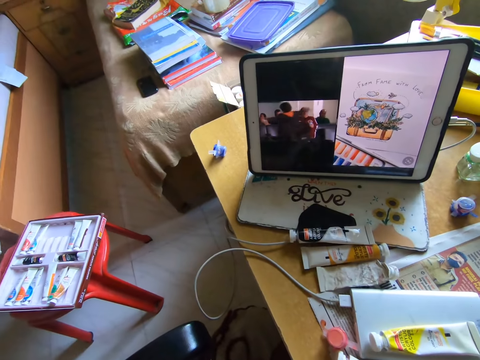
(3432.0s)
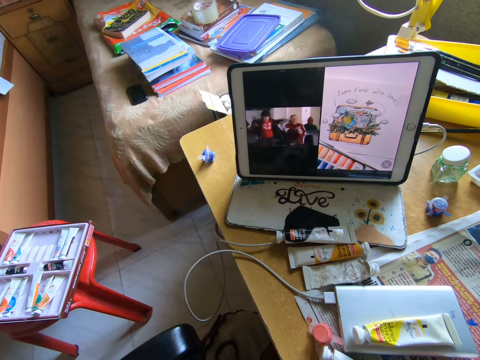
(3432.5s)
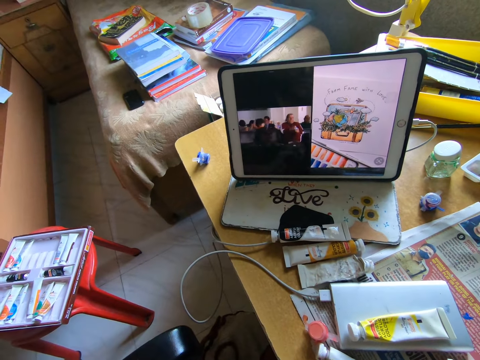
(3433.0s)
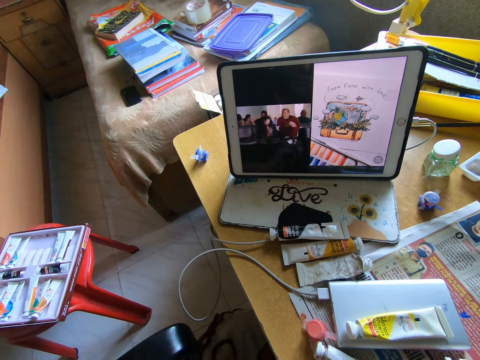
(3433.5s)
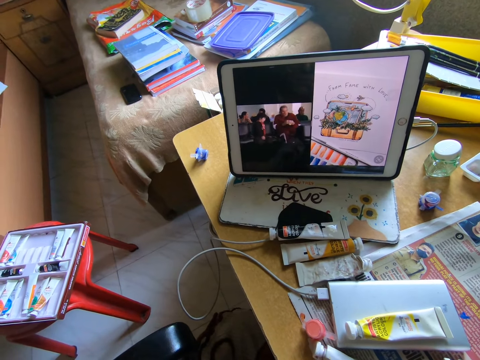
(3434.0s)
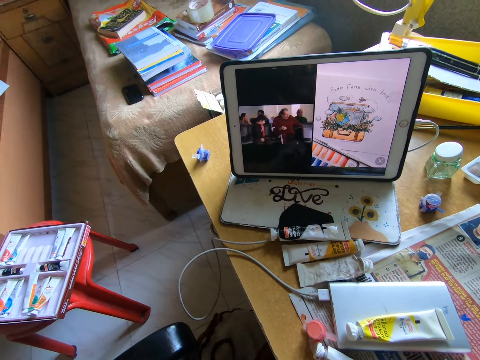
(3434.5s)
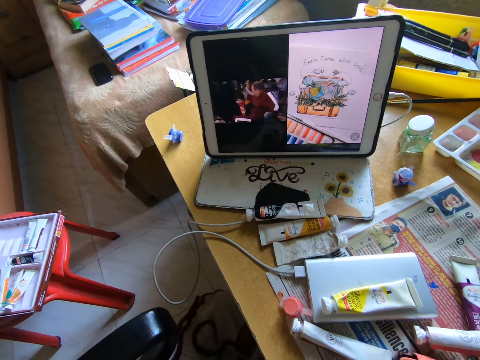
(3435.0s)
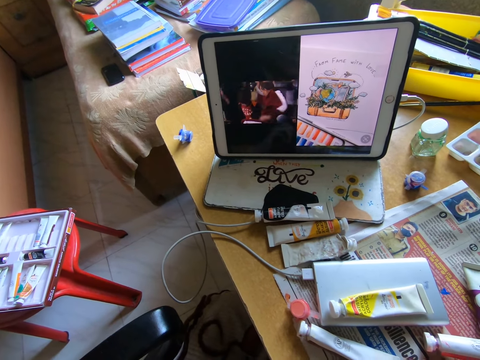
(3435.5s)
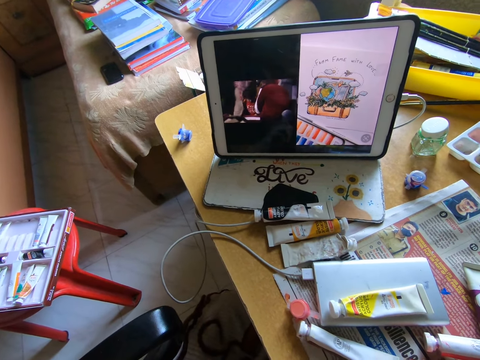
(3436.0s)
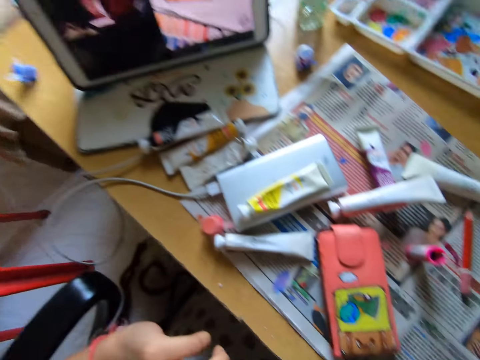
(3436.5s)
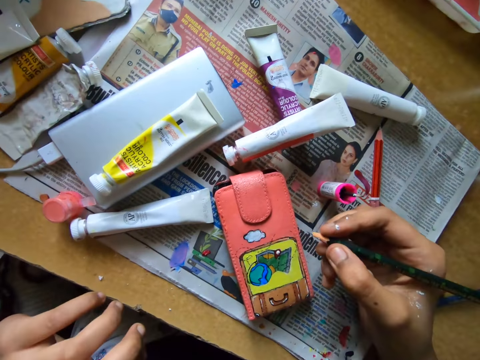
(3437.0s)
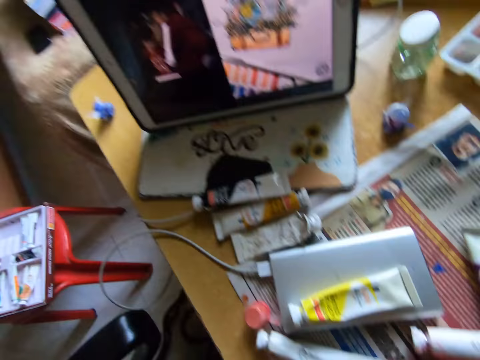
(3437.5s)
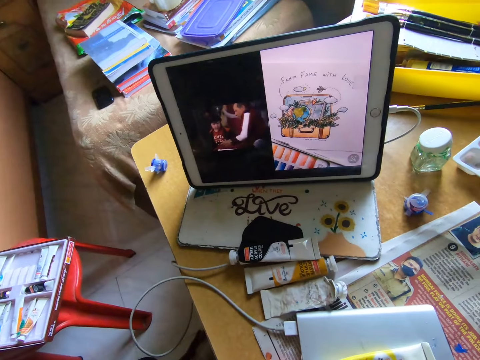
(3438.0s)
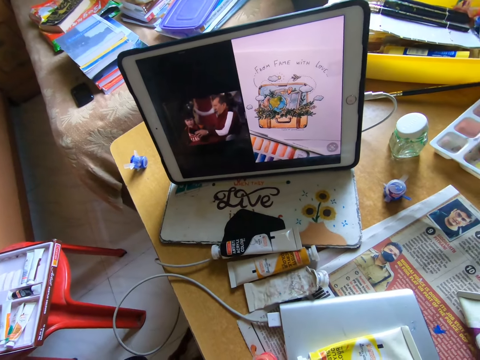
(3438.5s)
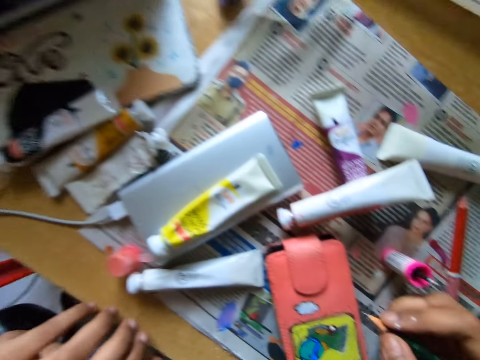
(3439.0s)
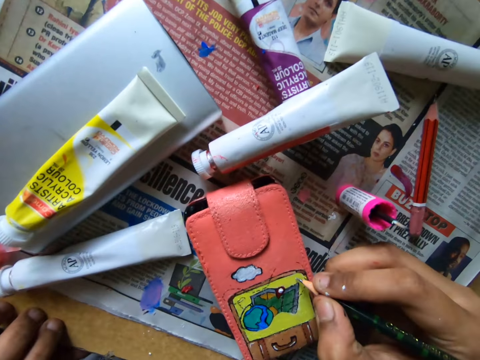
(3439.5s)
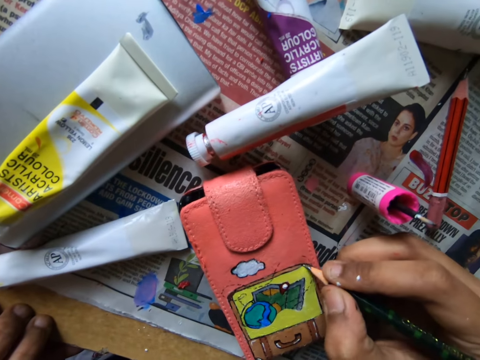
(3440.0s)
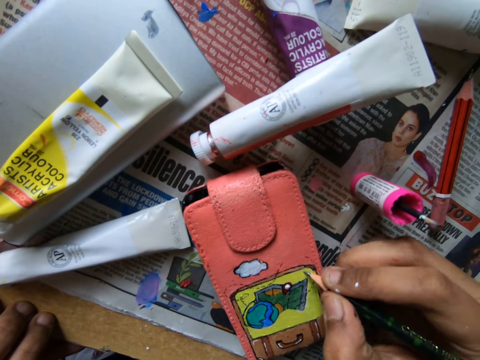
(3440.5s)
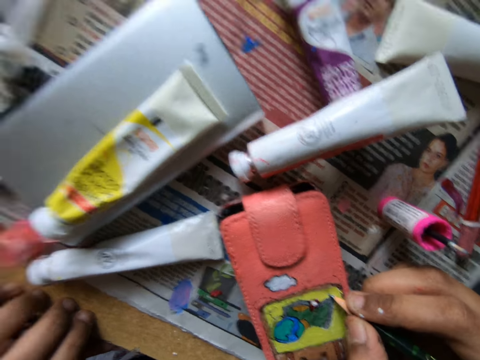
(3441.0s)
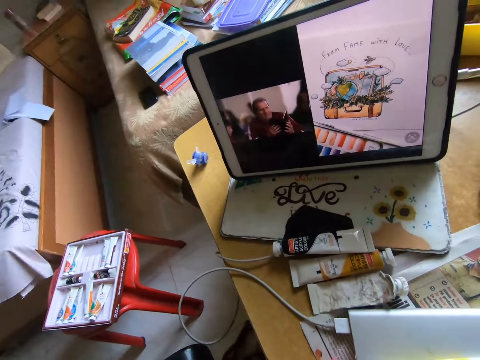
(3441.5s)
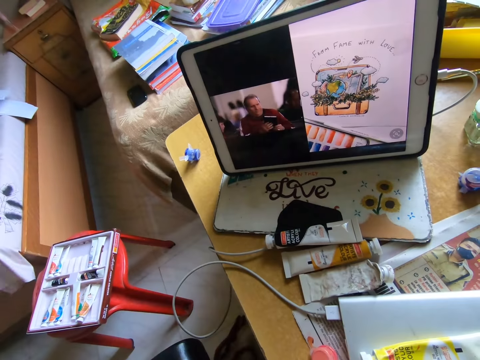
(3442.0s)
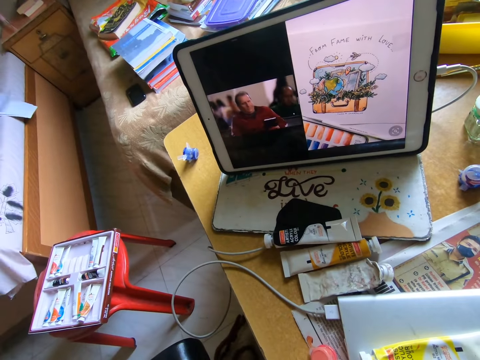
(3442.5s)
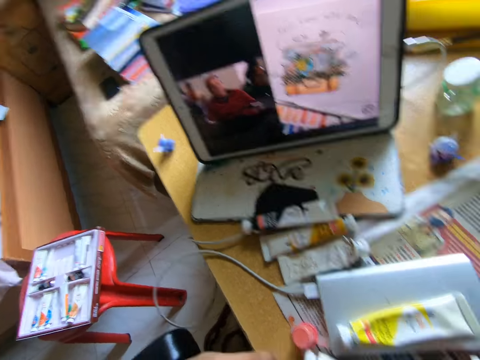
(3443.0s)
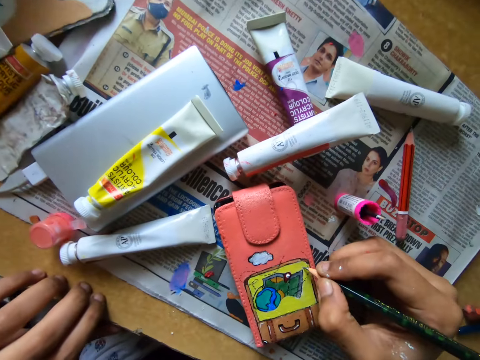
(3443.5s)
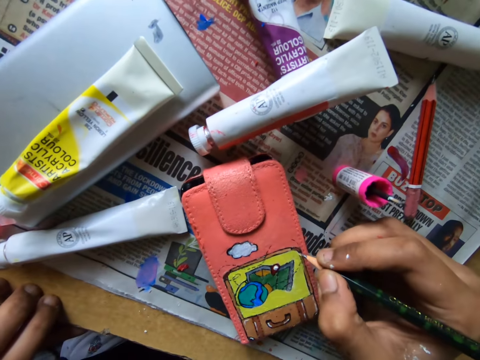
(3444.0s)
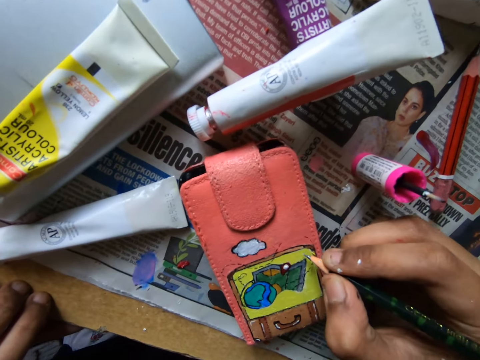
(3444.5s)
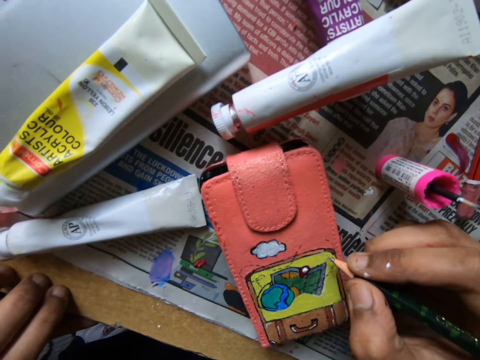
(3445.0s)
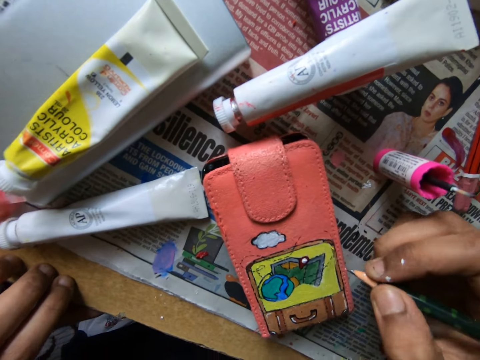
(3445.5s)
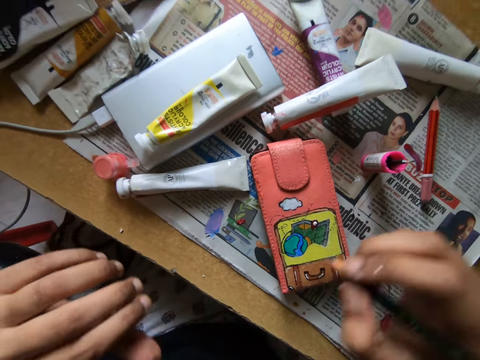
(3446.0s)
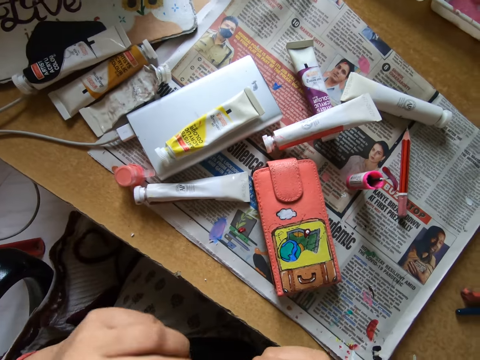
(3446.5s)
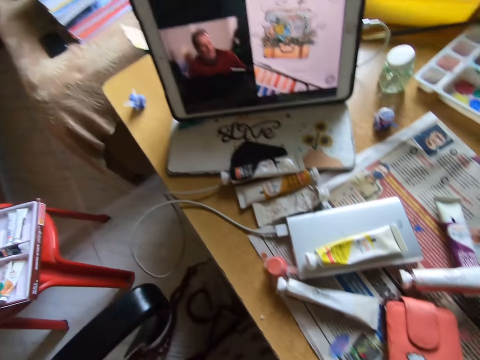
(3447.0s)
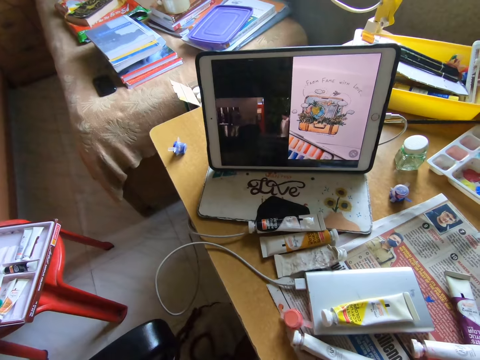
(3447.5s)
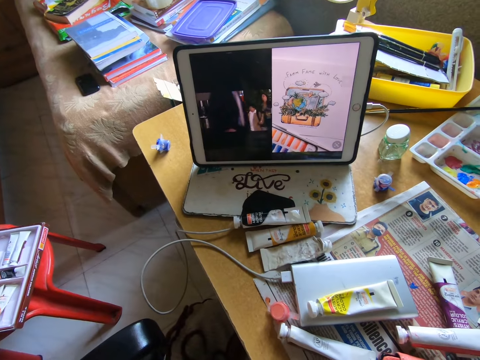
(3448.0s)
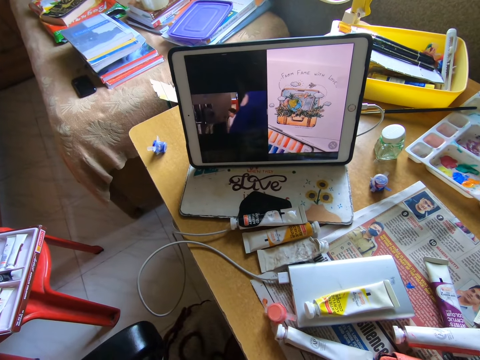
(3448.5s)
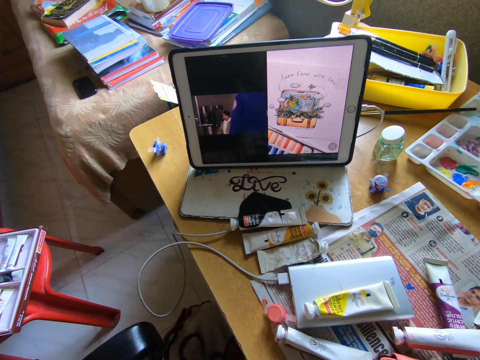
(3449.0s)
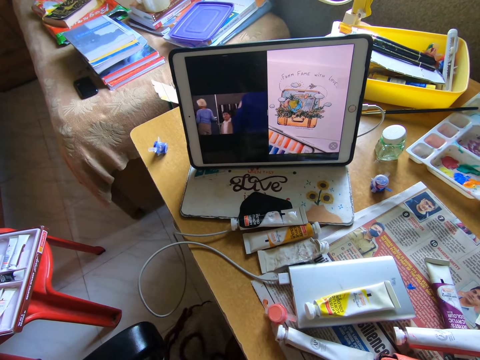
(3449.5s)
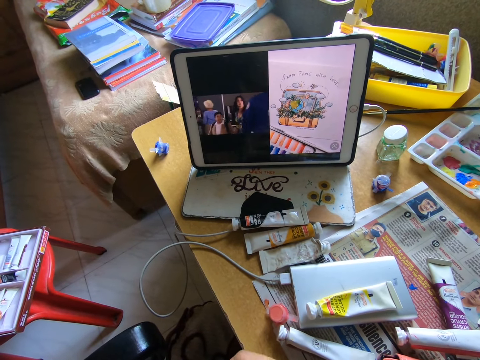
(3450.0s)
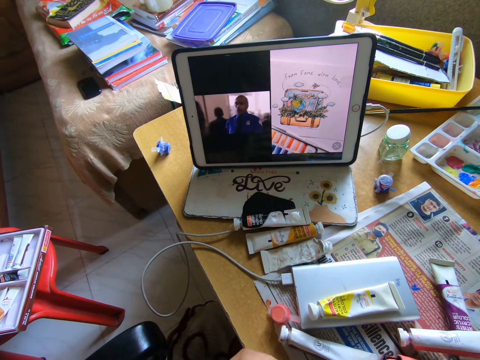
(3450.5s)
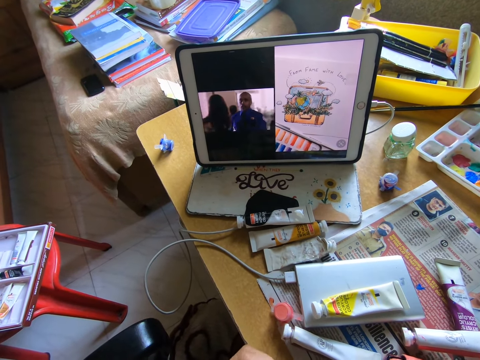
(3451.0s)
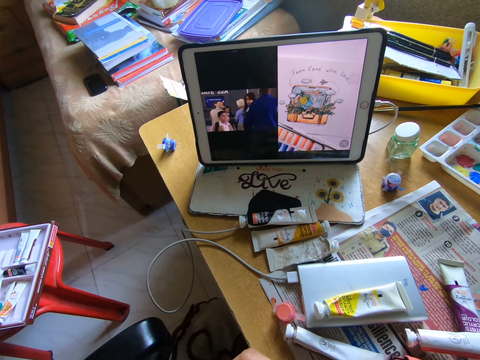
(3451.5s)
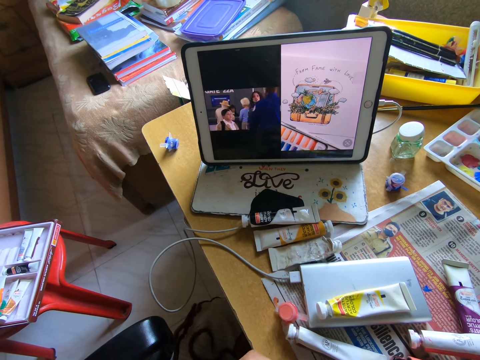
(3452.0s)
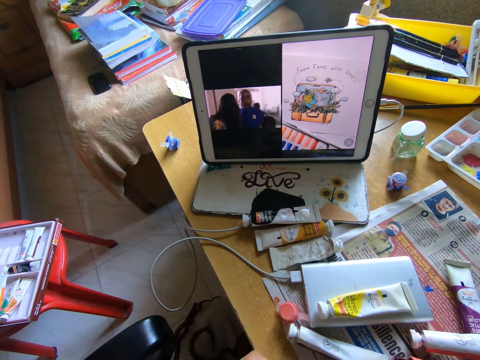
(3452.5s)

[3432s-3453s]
The camera wearer watches on a tablet. They bring the right hand closer to the wallet. They watch on the tablet. They draw on the wallet with a pencil. They watch on the tablet. They draw on the wallet with the pencil. They watch a movie on the iPad on the table.

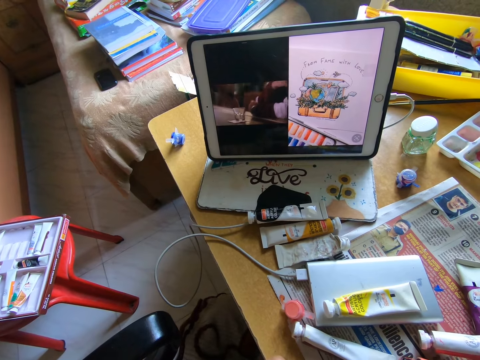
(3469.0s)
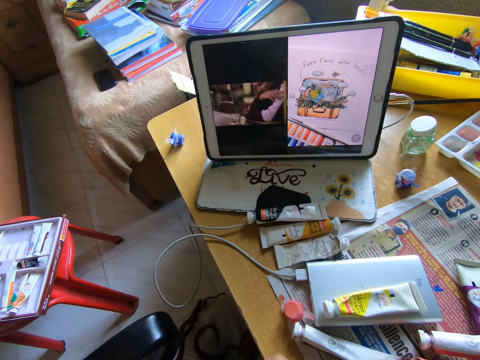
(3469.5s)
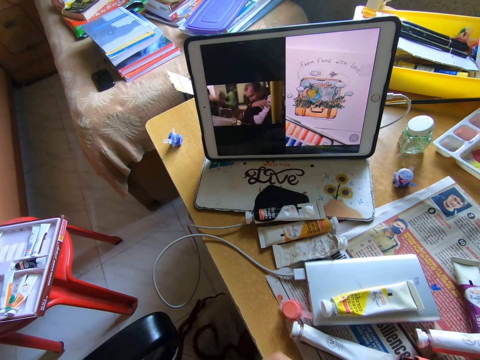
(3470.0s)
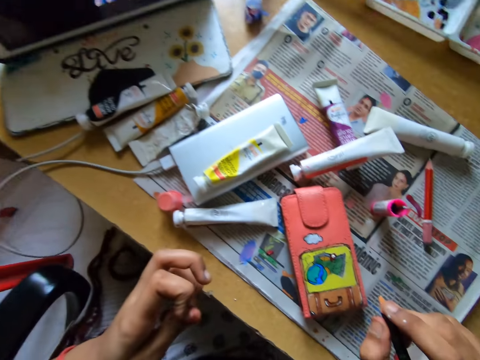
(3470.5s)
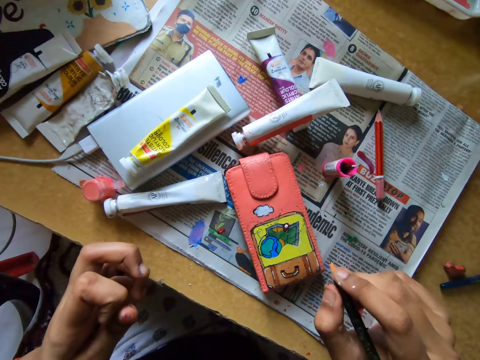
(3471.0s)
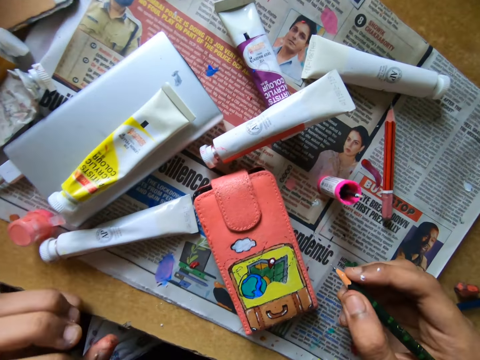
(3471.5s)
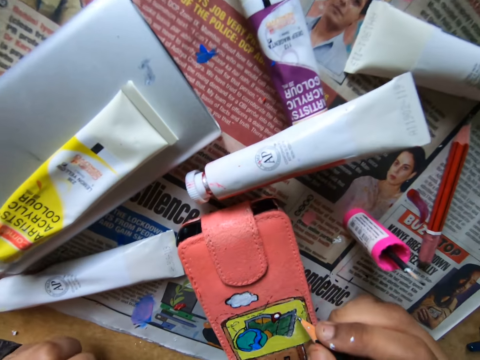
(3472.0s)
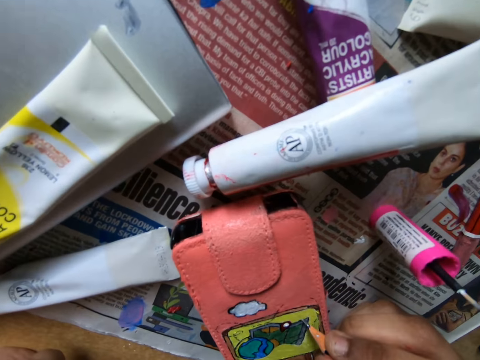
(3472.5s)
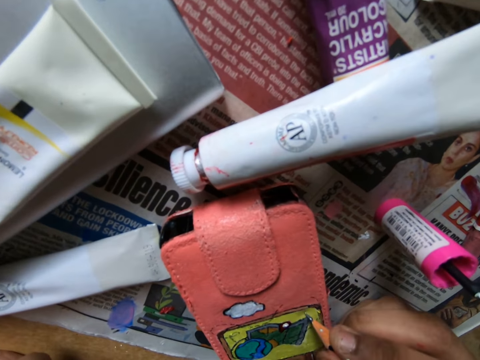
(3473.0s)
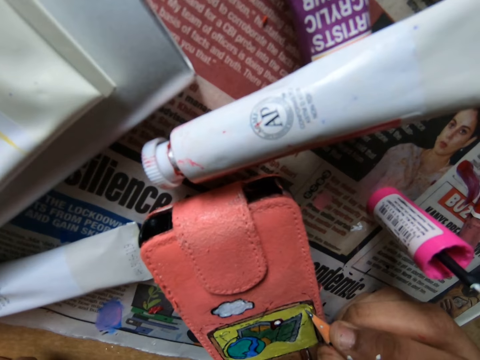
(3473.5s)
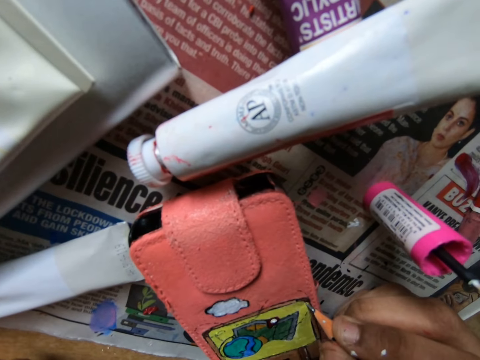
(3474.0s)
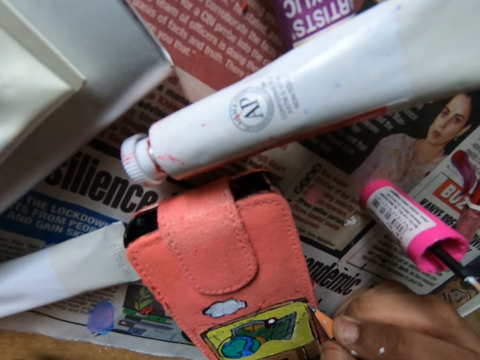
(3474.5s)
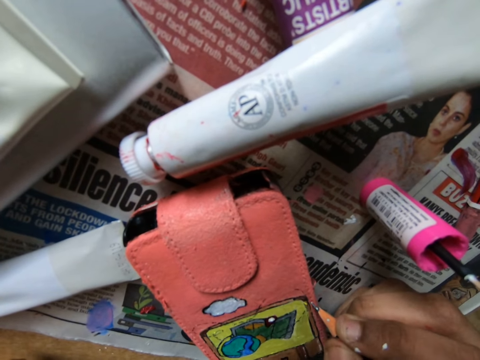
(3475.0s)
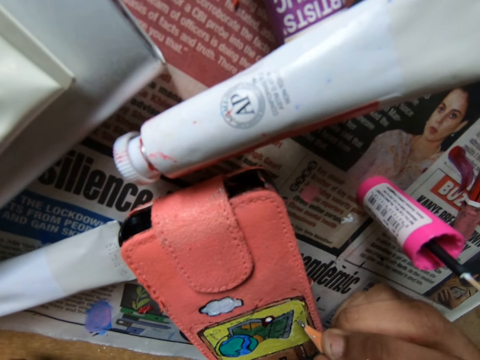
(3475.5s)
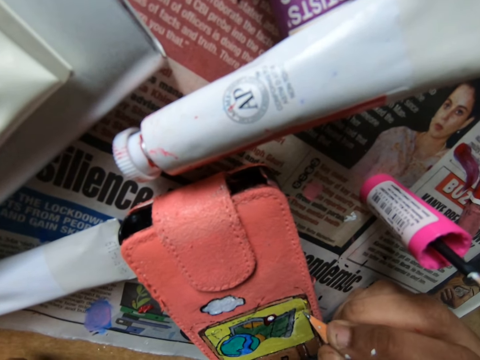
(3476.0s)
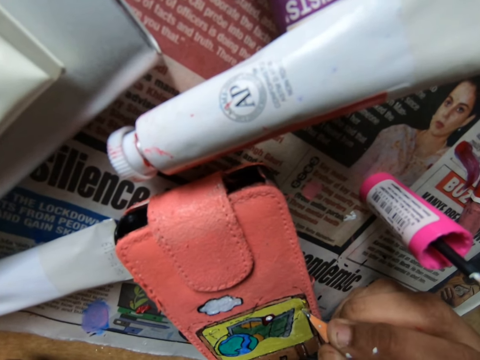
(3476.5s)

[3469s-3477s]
The camera wearer rubs the left fingers. They draw on a wallet with a pencil.
